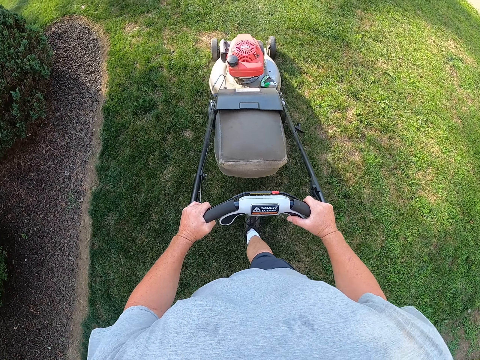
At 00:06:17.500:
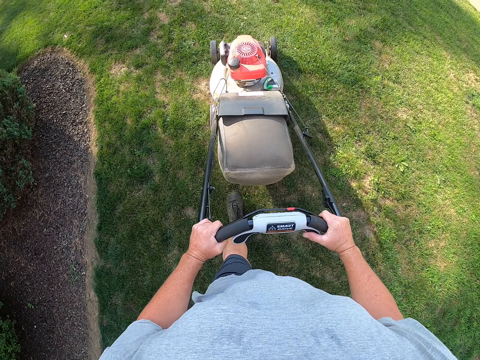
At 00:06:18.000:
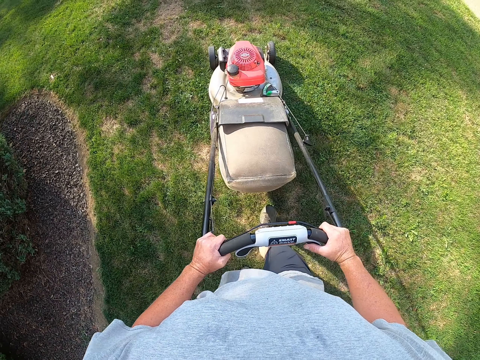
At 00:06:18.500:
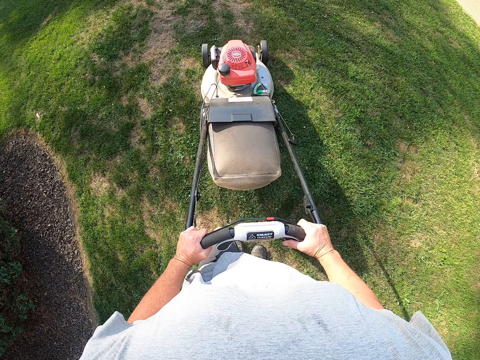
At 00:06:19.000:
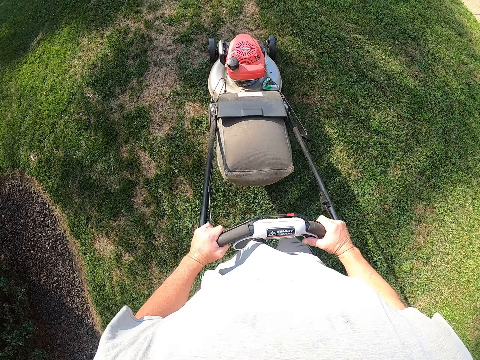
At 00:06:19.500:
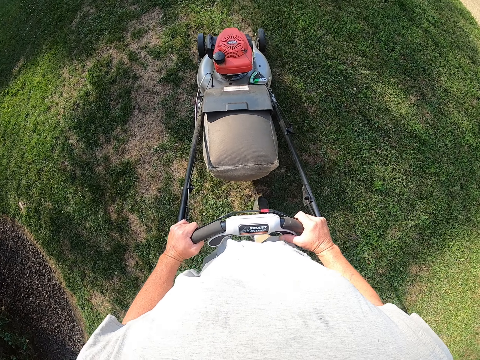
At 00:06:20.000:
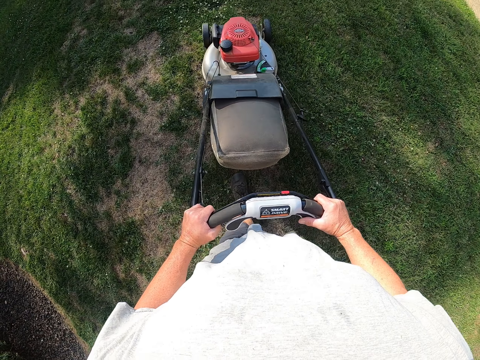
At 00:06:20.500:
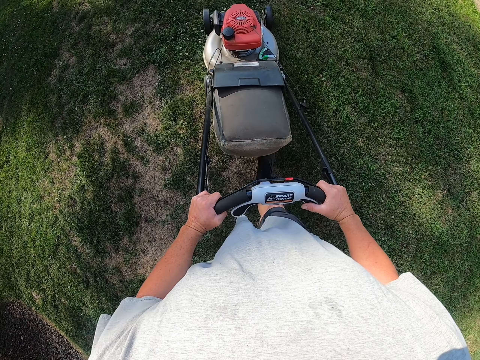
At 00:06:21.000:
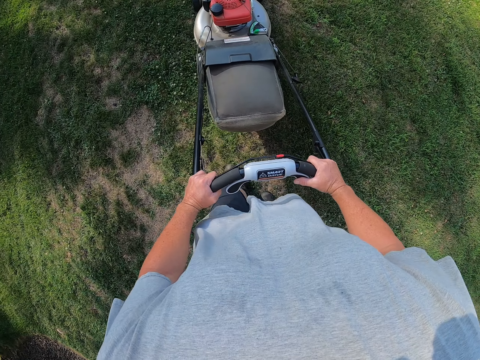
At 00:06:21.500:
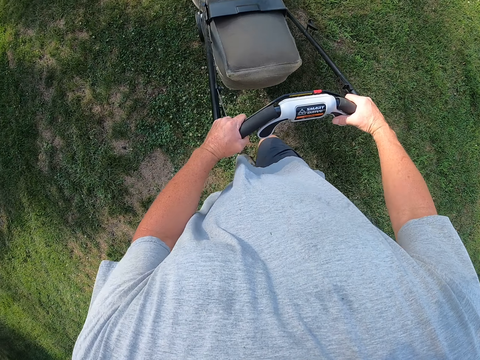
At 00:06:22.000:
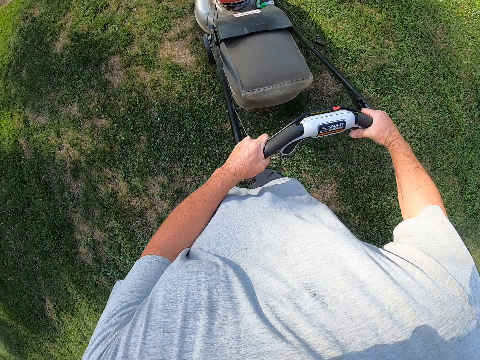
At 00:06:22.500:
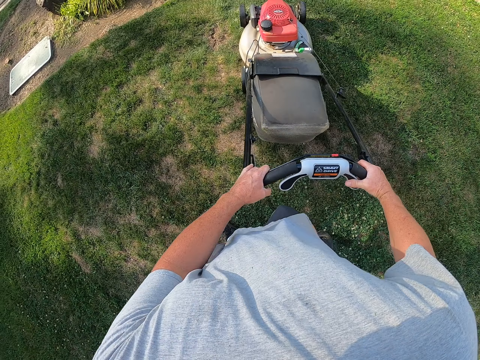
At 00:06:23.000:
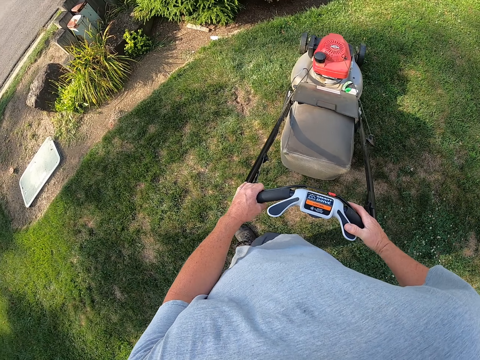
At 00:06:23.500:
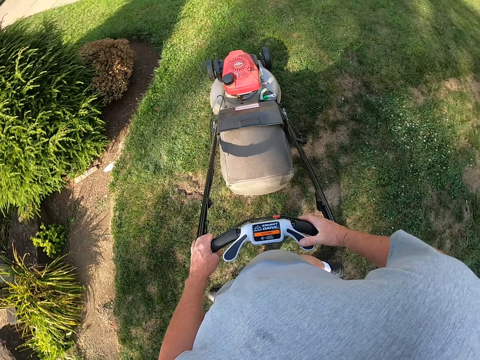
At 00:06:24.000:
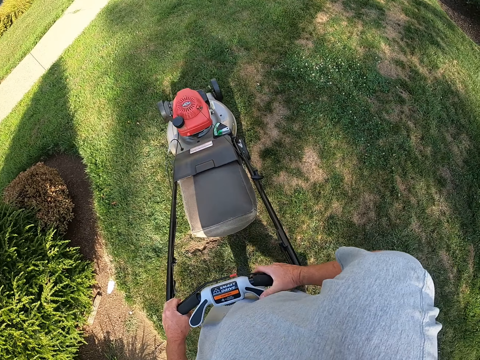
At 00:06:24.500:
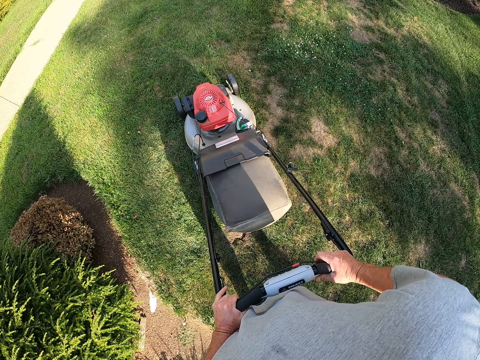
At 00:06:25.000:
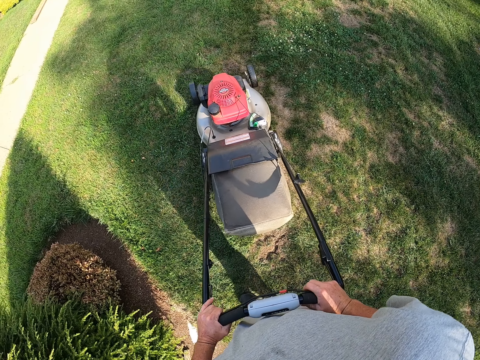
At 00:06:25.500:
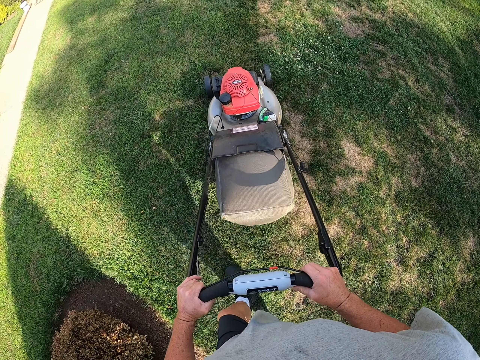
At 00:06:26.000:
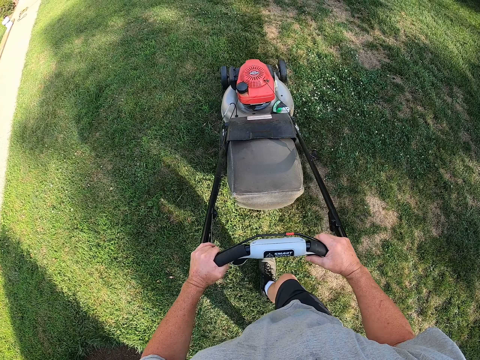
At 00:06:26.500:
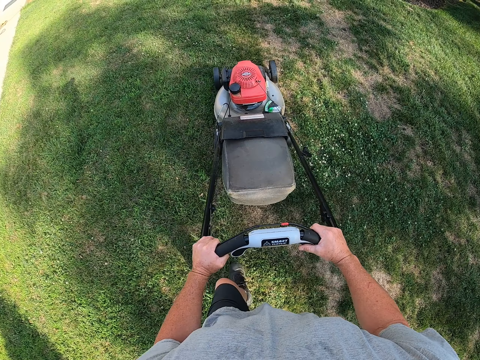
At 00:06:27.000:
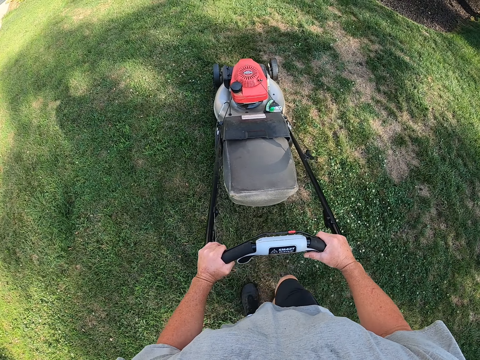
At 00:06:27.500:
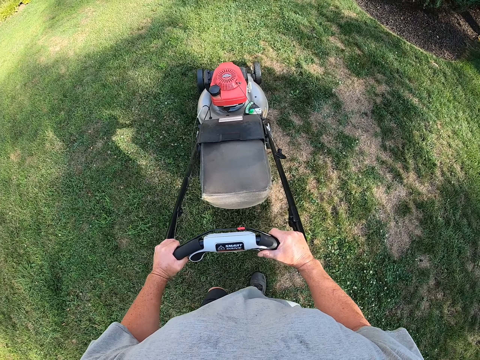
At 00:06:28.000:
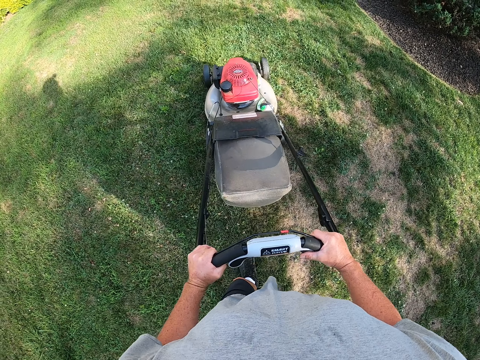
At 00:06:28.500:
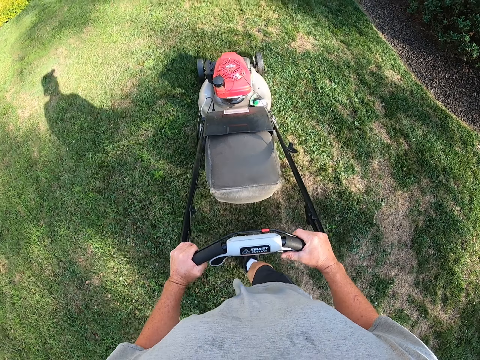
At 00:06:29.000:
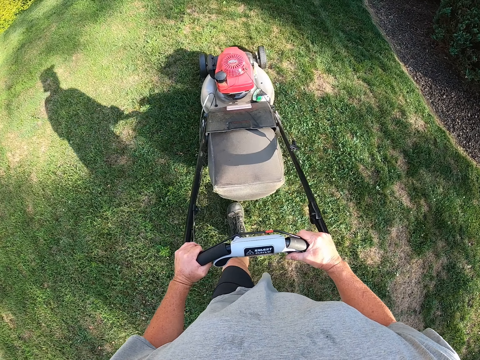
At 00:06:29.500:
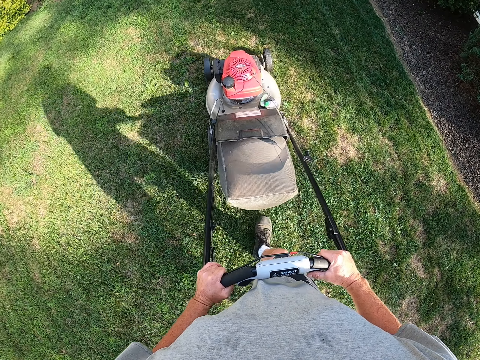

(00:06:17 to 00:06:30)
The camera wearer cuts grass with the lawn mower. They turn the mower.

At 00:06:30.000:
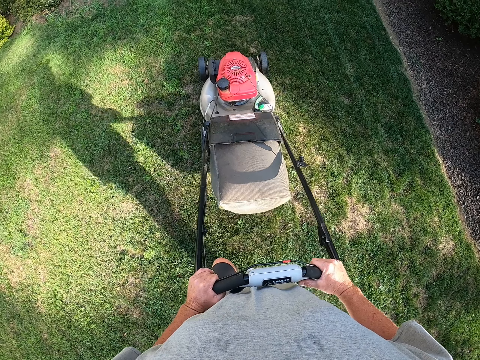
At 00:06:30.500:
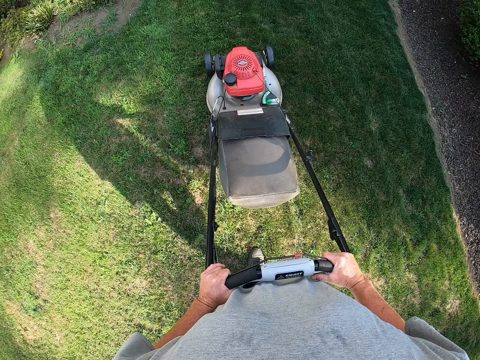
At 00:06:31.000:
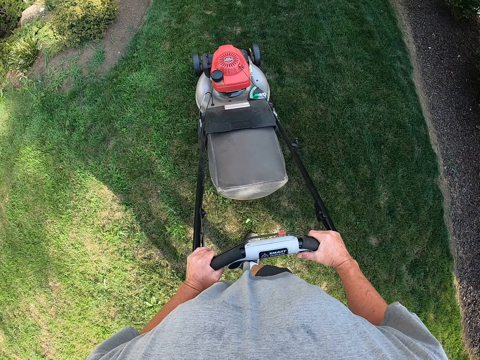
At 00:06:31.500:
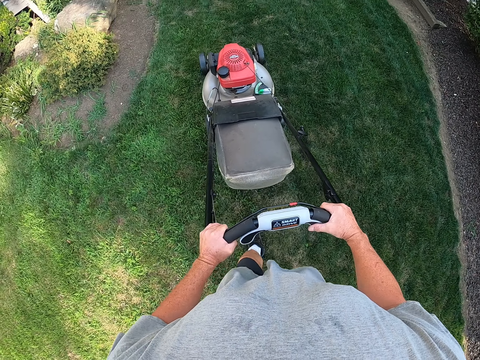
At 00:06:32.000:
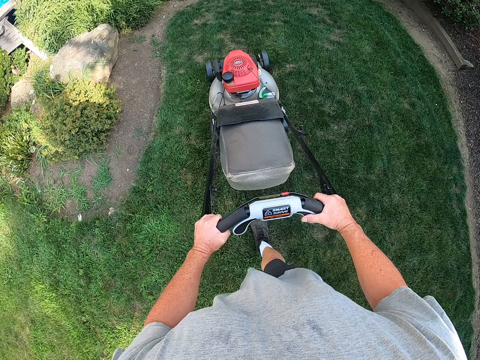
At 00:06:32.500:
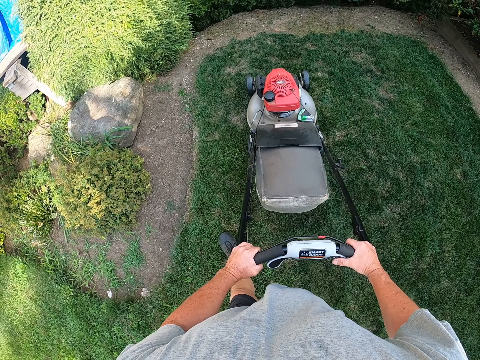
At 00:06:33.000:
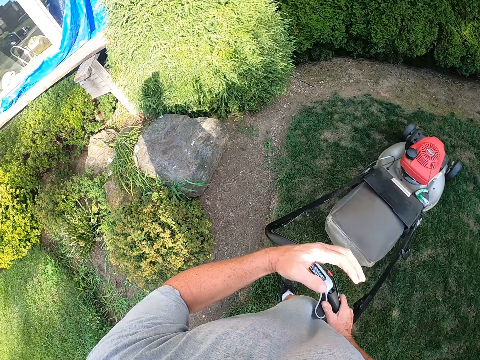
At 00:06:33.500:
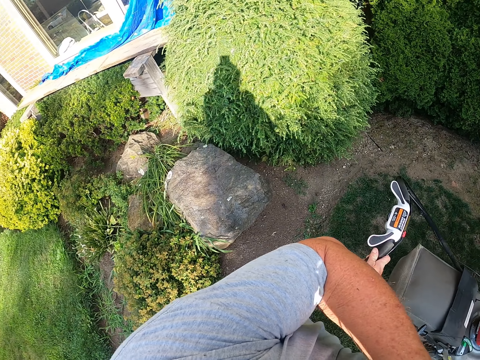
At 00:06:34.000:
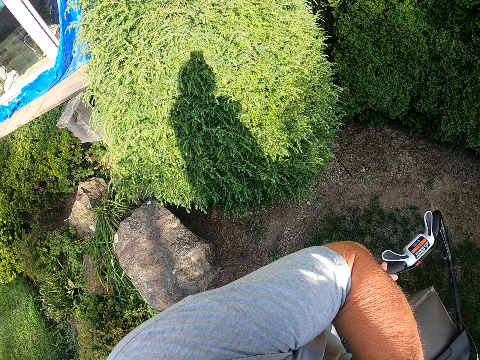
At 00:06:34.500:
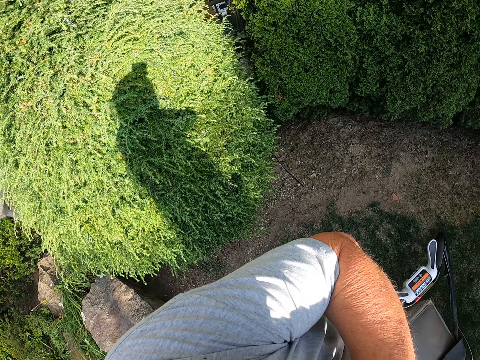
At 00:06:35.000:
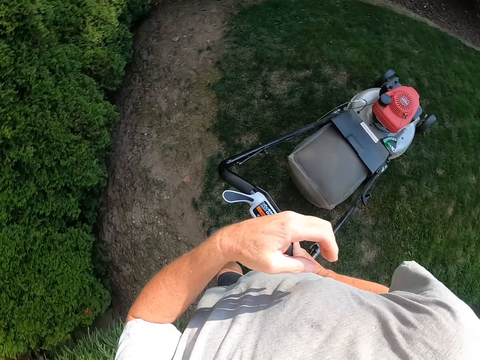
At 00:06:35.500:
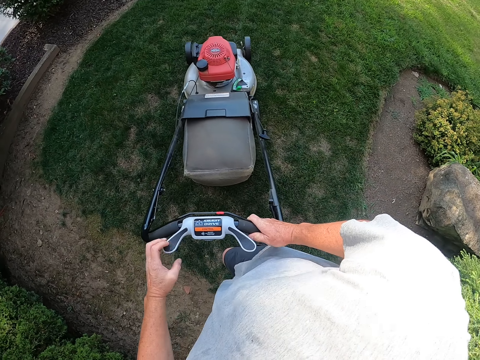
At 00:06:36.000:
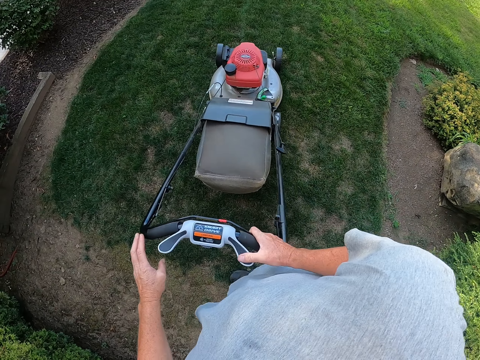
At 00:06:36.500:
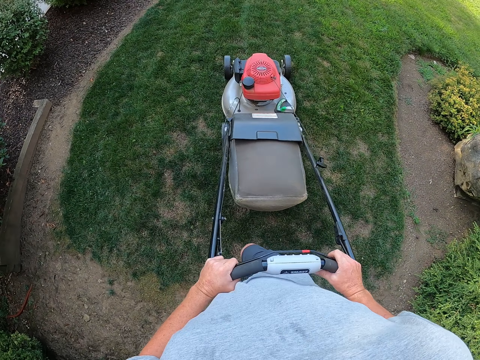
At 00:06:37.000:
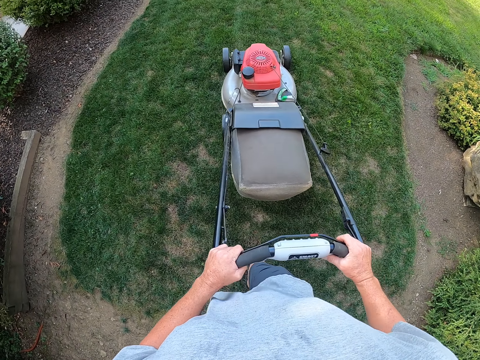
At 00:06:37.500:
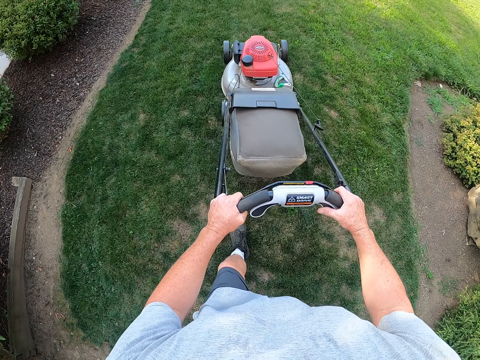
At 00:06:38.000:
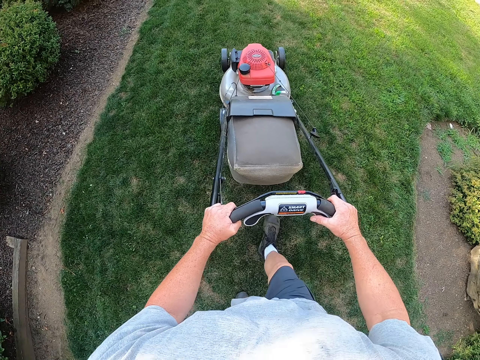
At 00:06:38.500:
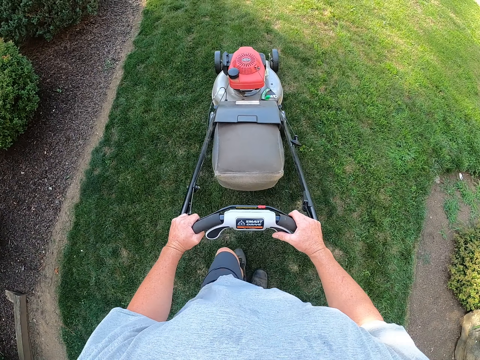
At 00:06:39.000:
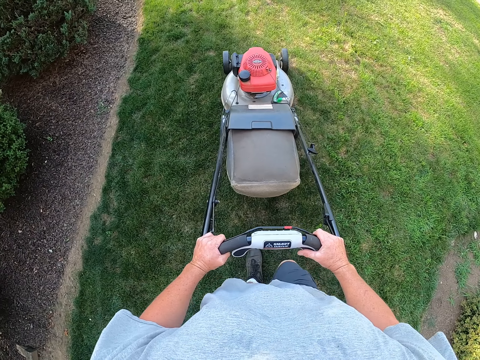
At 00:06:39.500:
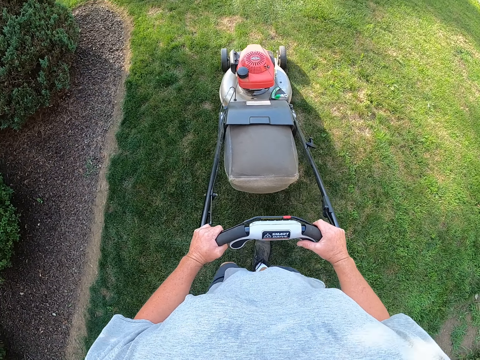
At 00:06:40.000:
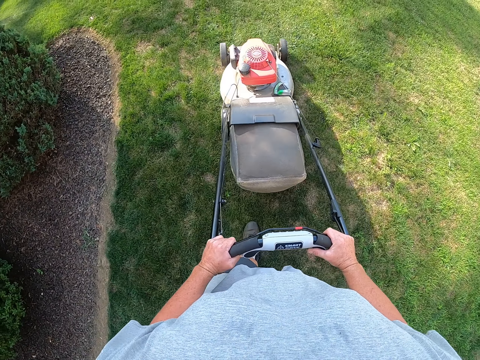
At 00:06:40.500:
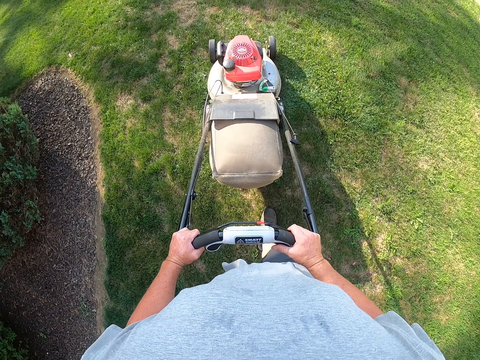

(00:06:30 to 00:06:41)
The camera wearer cuts grass with the lawn mower. They move the hand and drop the hand. They cut the grass. They turn the mower.

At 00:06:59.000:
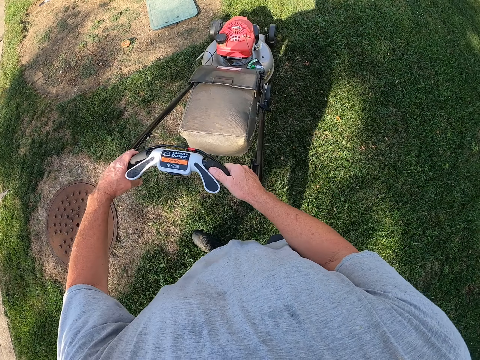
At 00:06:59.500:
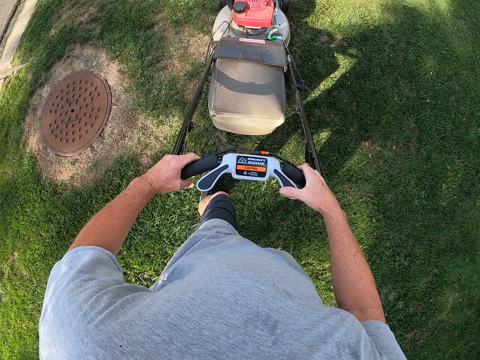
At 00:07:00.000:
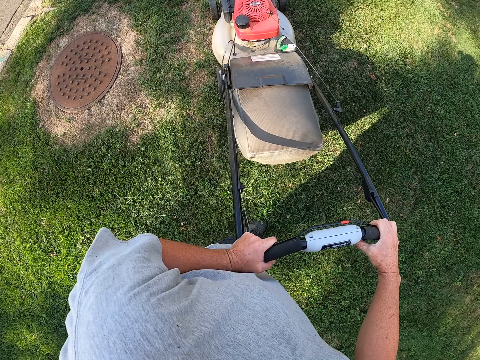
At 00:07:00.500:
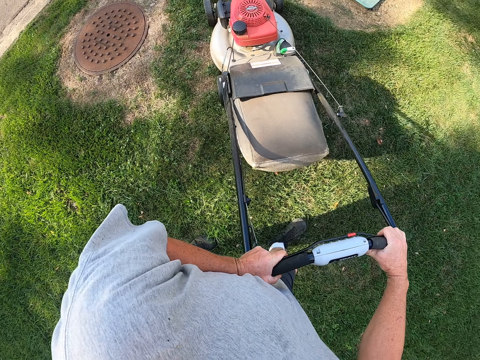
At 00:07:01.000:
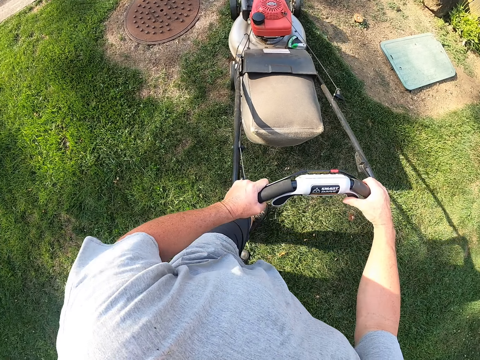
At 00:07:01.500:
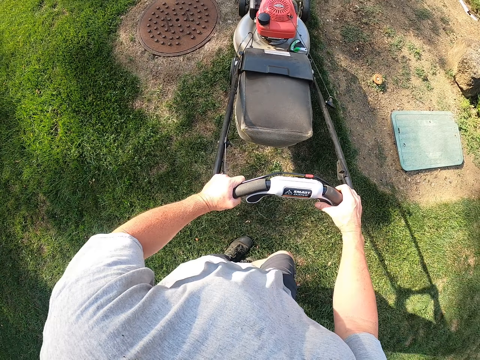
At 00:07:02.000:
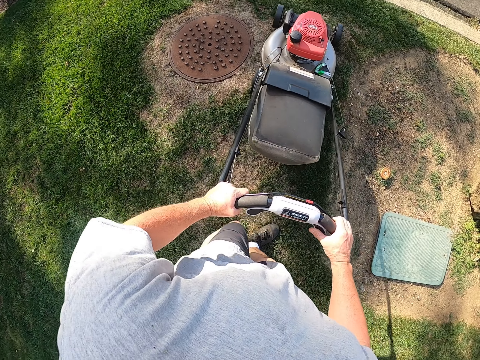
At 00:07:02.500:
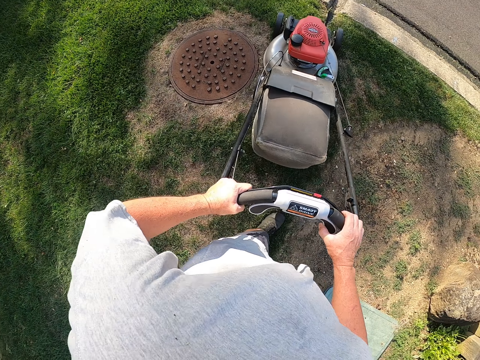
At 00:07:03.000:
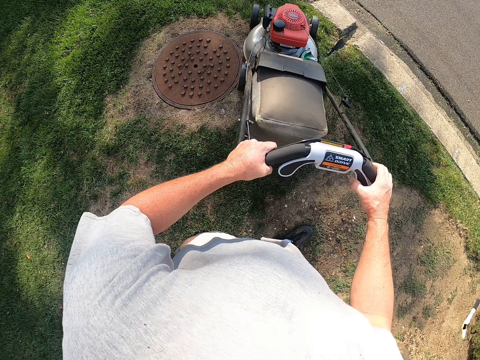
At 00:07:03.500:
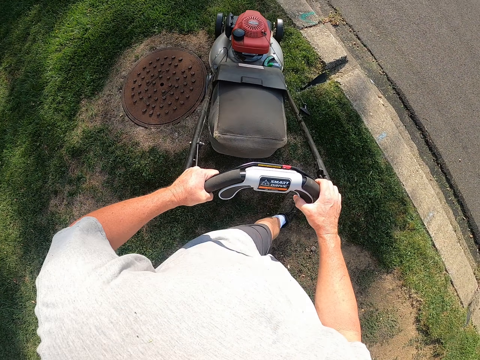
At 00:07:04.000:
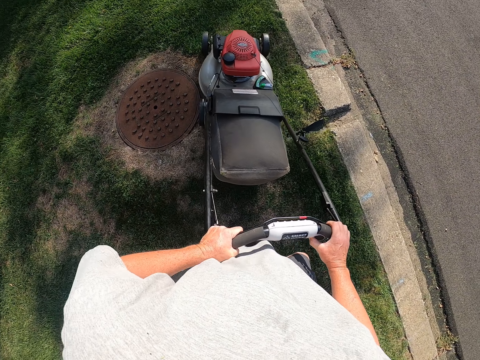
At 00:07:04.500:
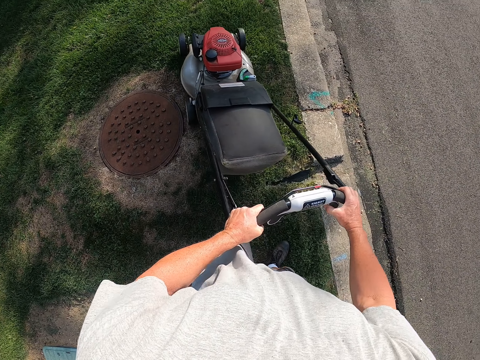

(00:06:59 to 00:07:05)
The camera wearer pulls the mower backwards.
